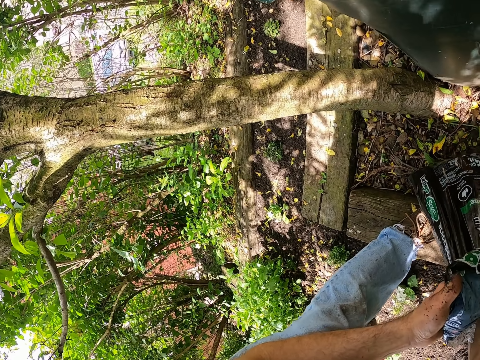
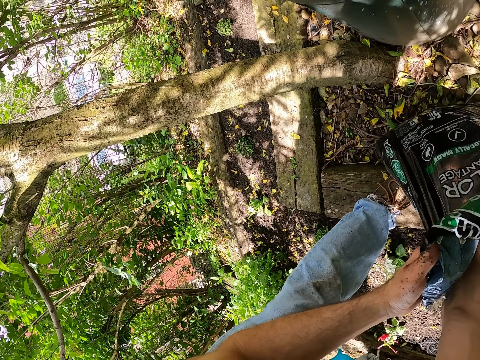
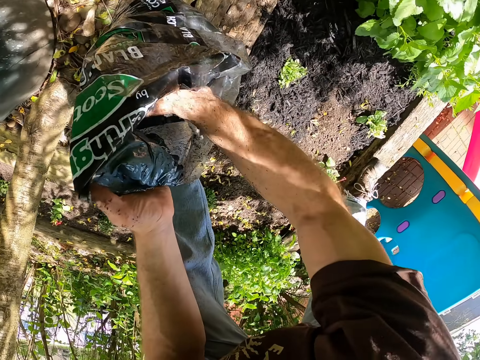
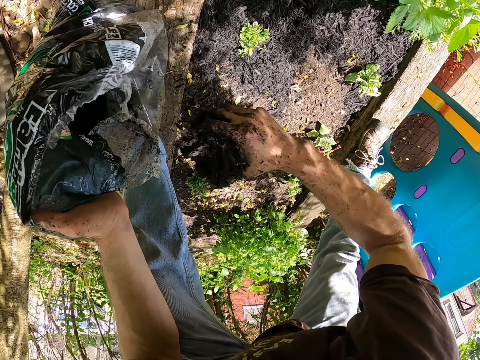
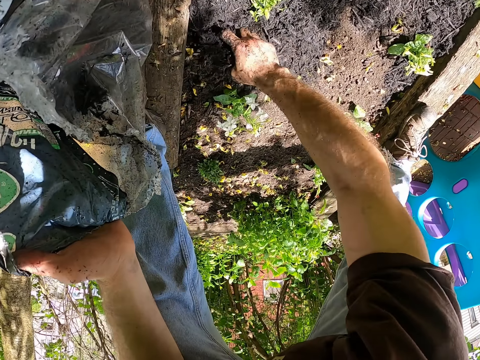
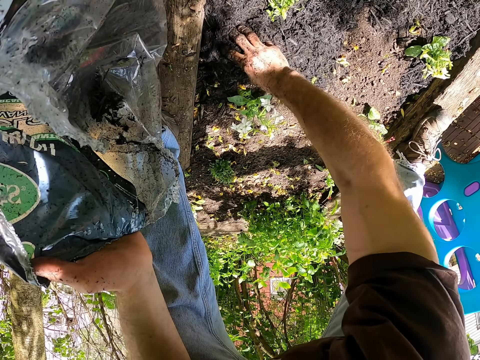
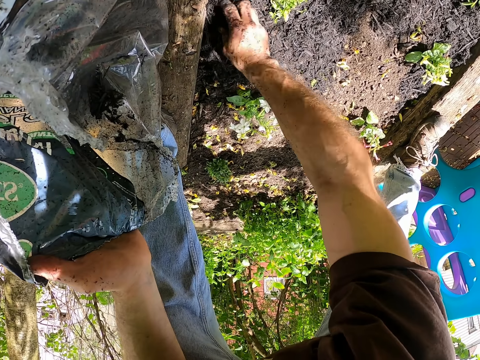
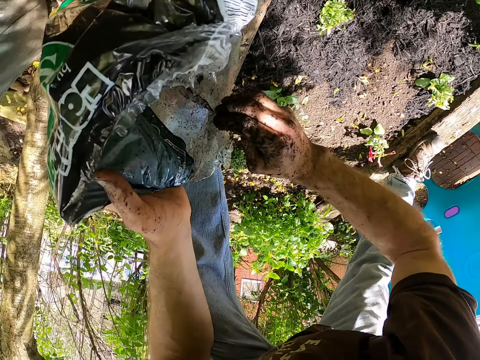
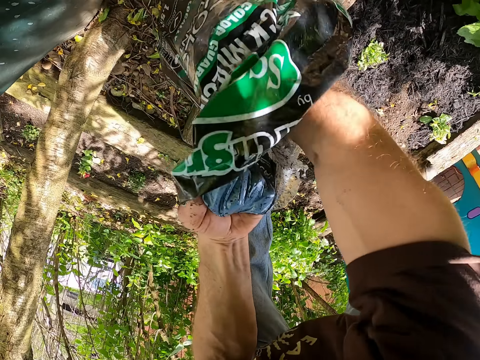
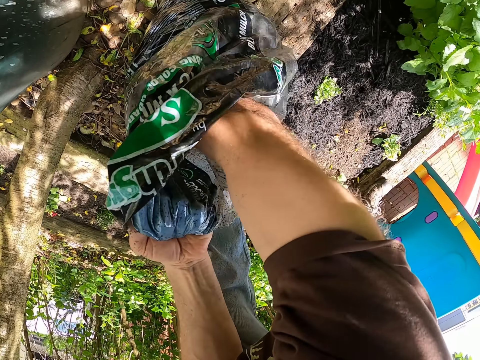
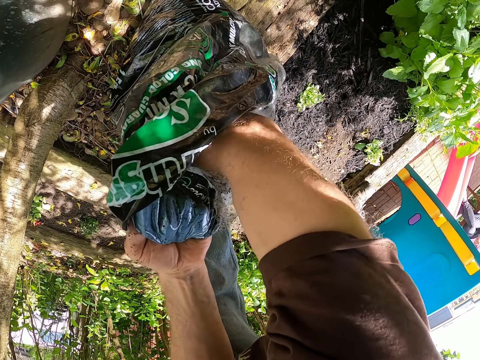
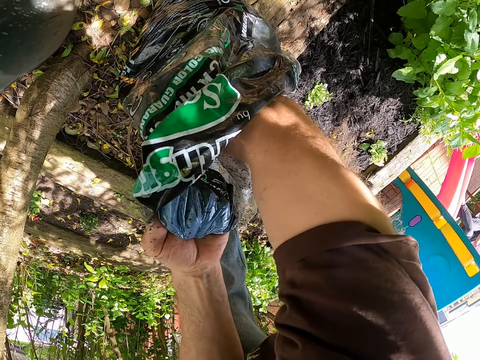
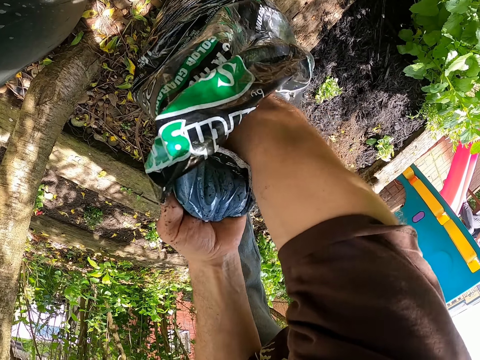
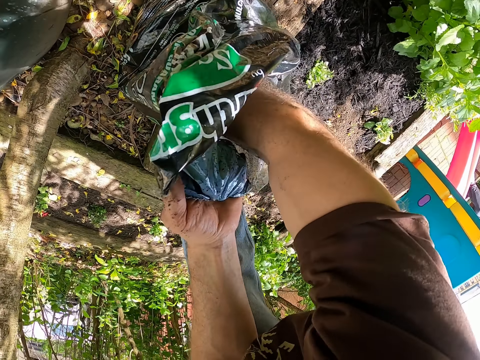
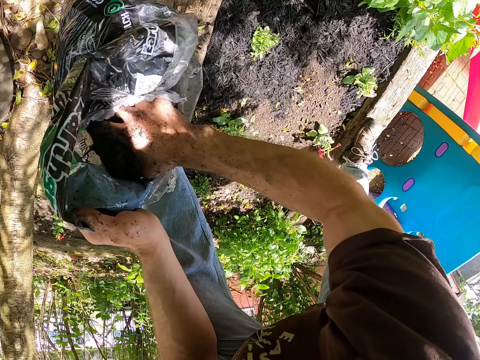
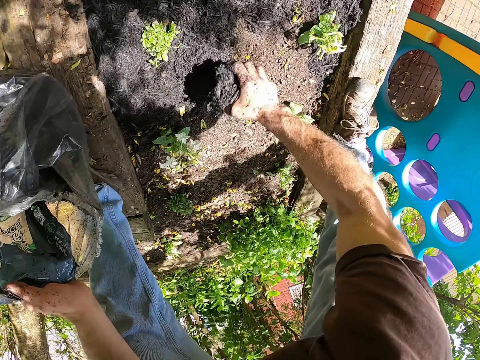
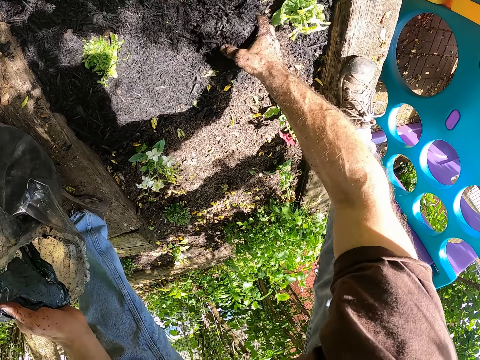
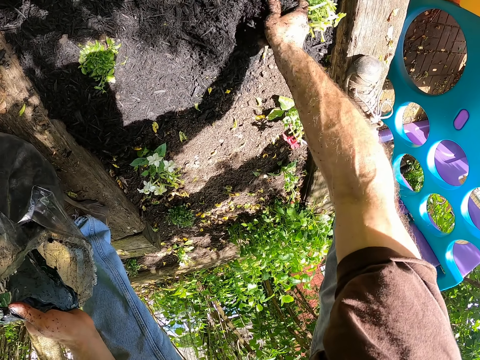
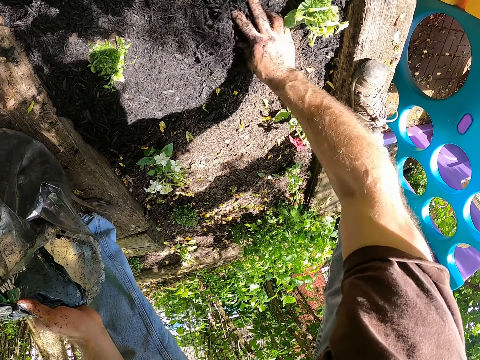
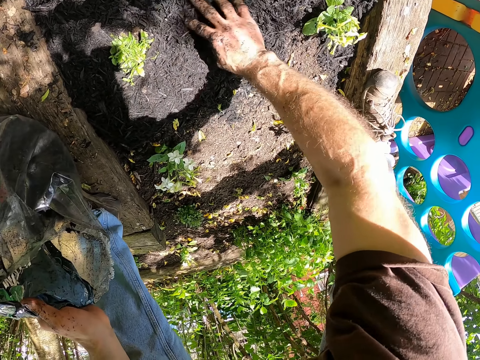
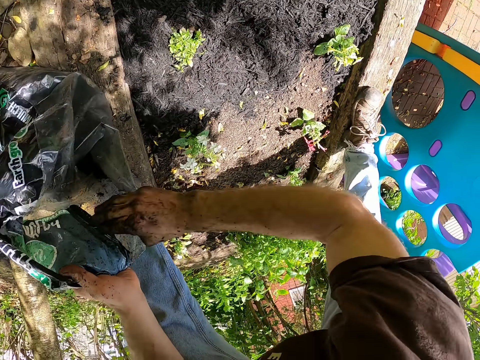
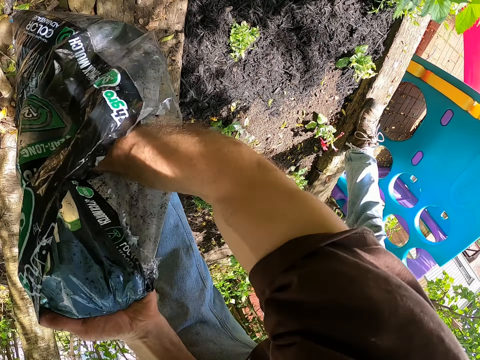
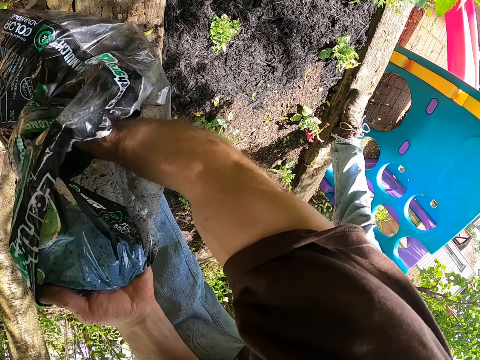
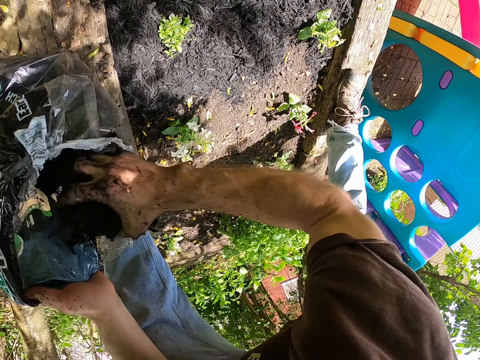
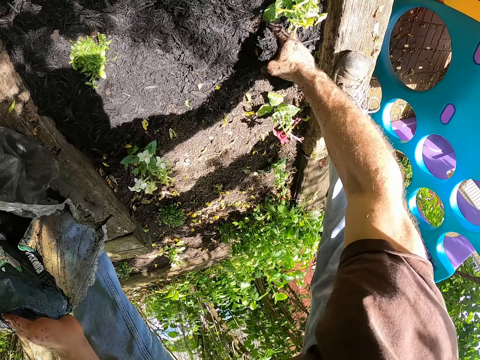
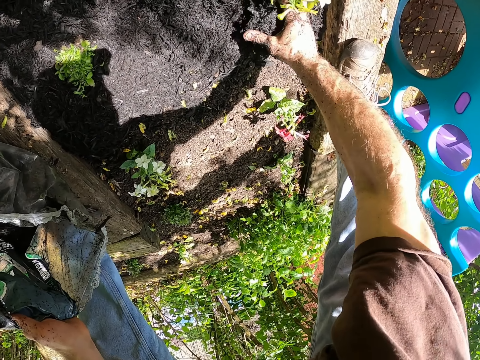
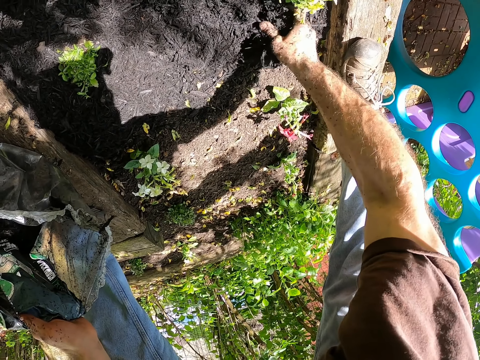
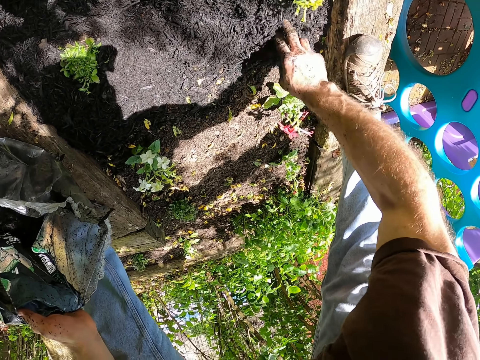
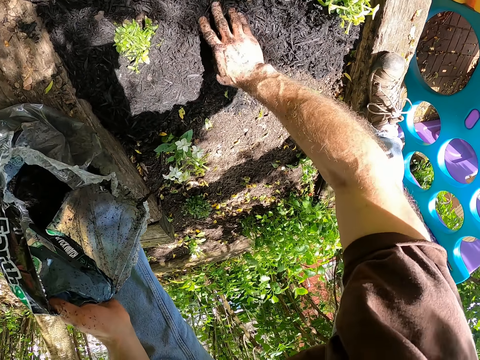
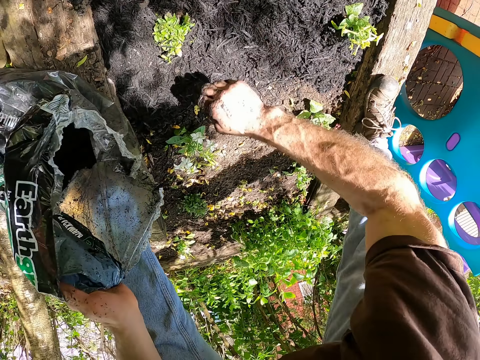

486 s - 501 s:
The camera wearer picks mulch from the bag with his right hand. He mulches some plants on the soil bed with his right hand. He picks the black mulch from the bag with his right hand. He mulches some plants on the soil bed with his right hand. He picks the black mulch from the bag with his right hand. He mulches some plants on the soil bed with his right hand.

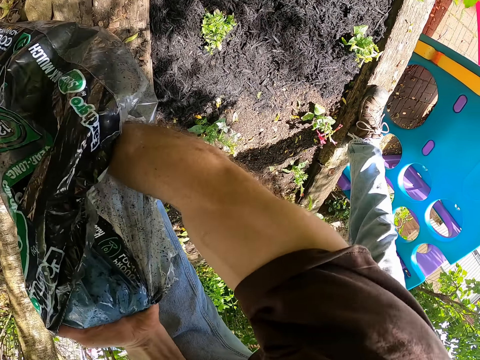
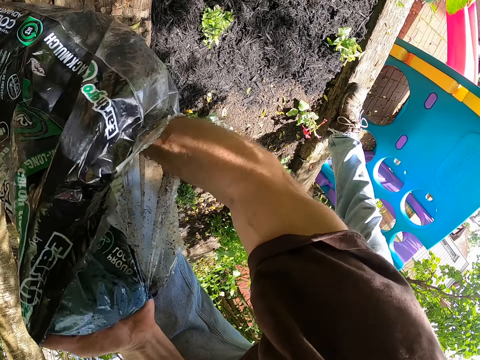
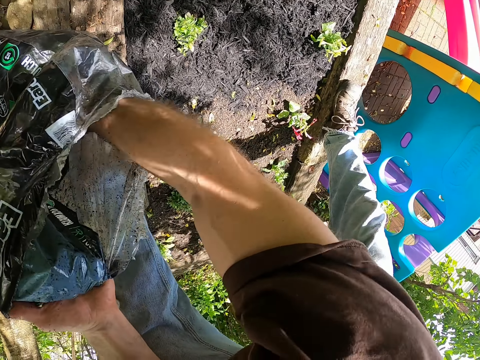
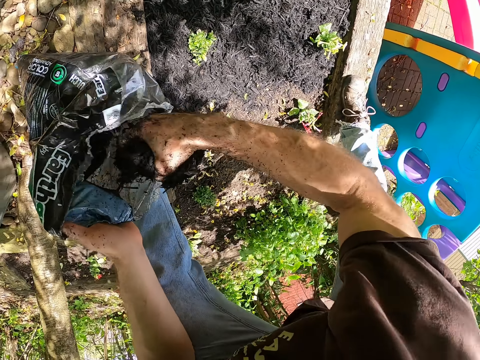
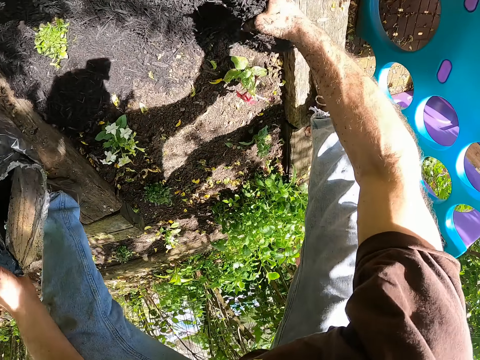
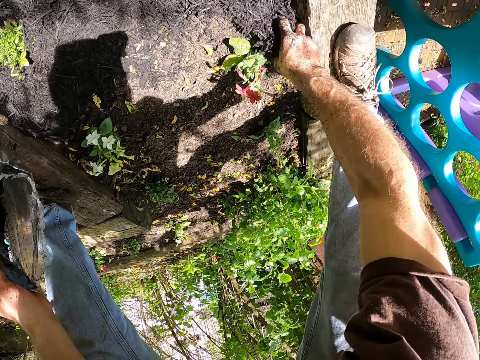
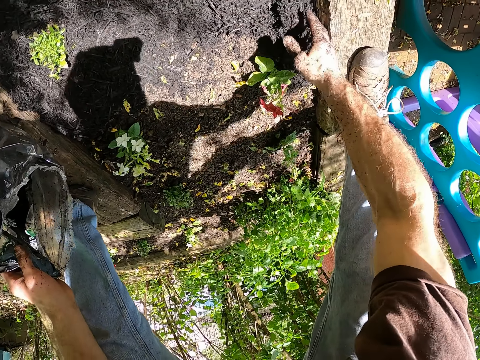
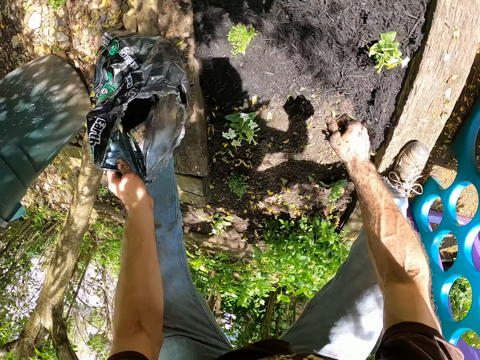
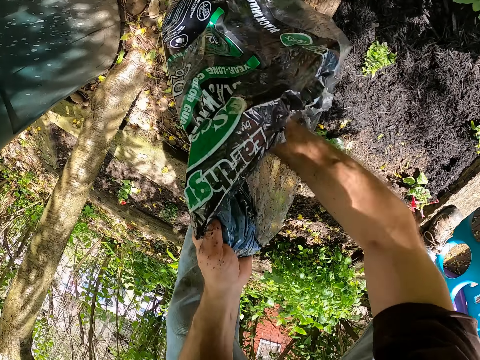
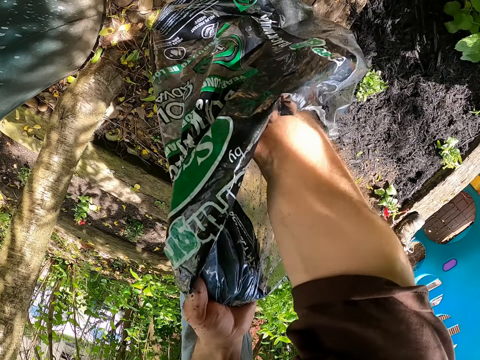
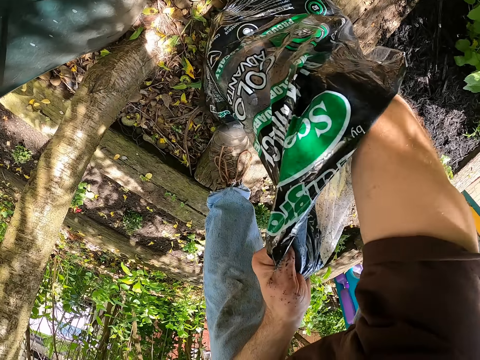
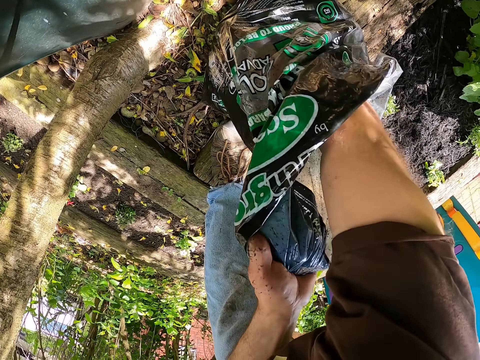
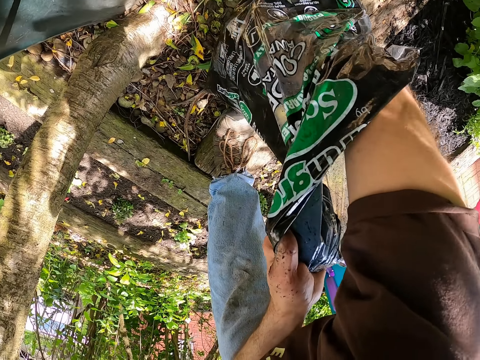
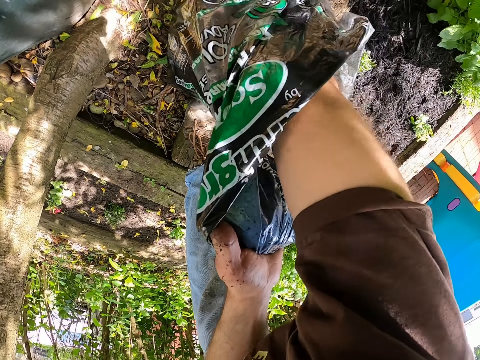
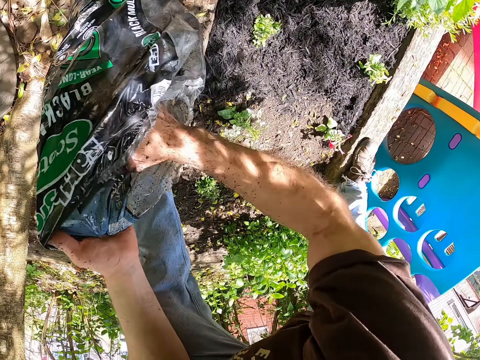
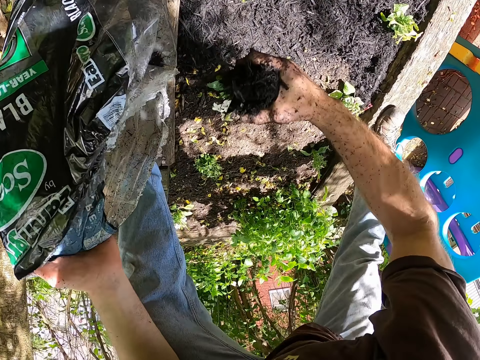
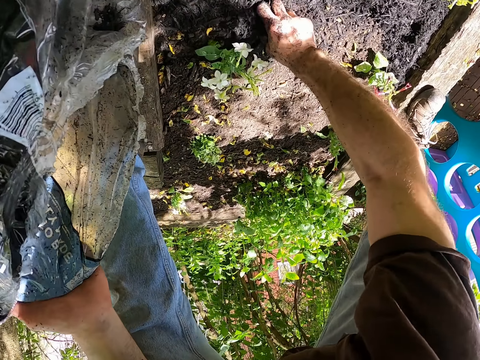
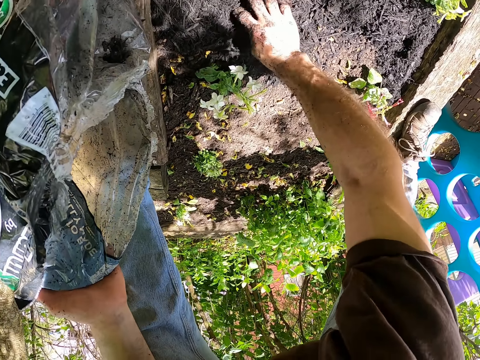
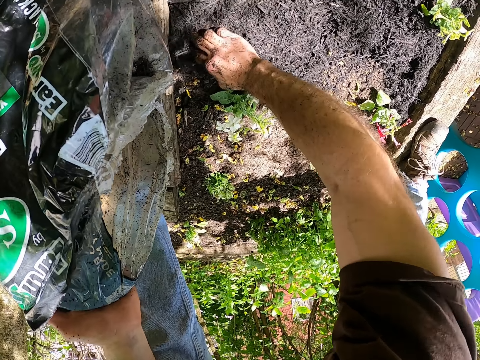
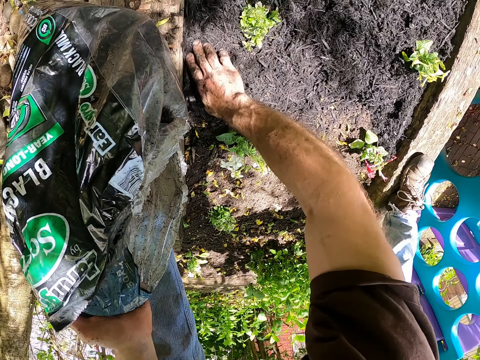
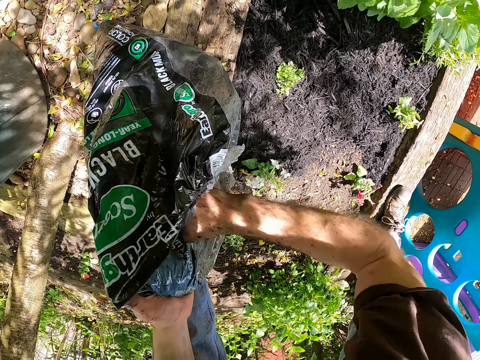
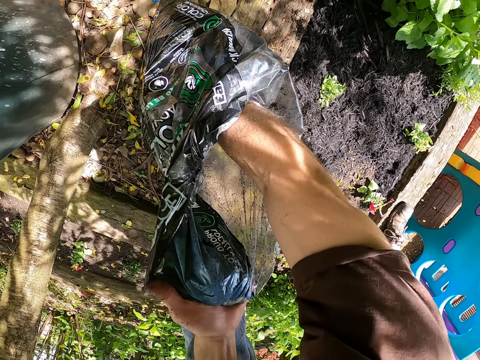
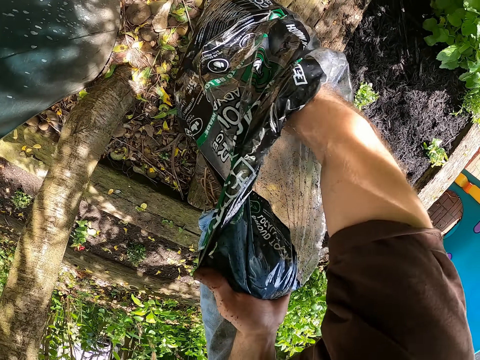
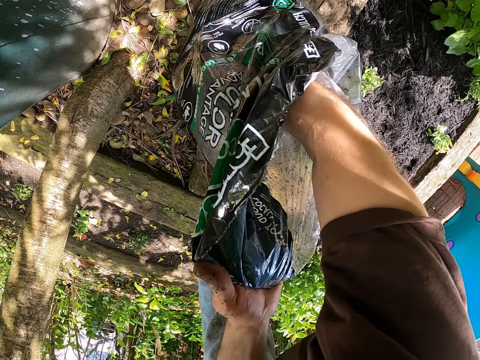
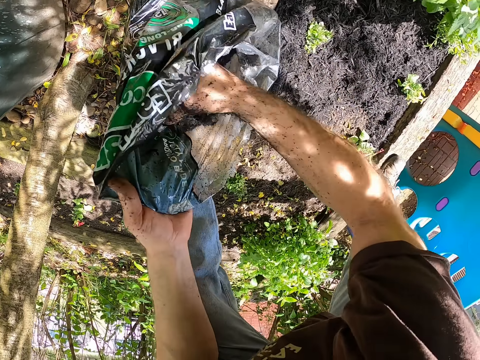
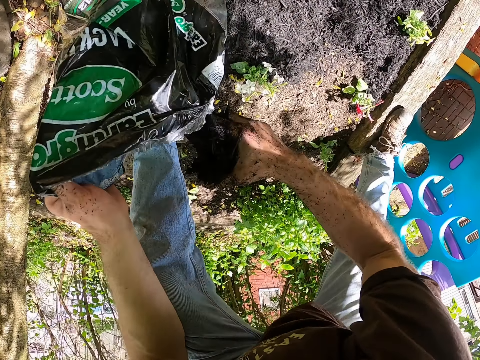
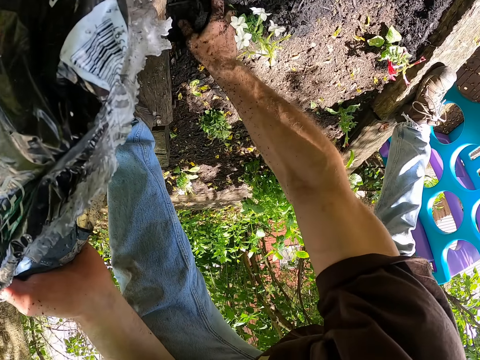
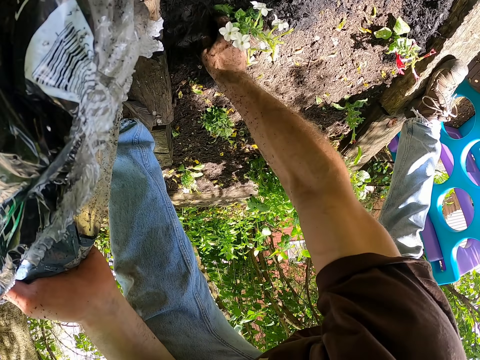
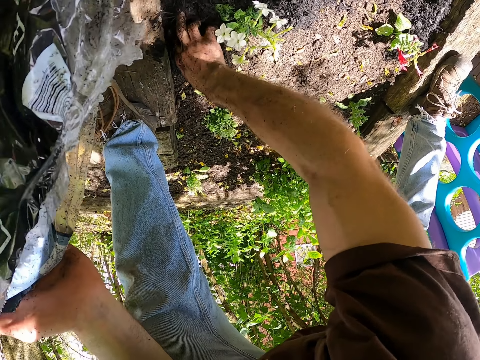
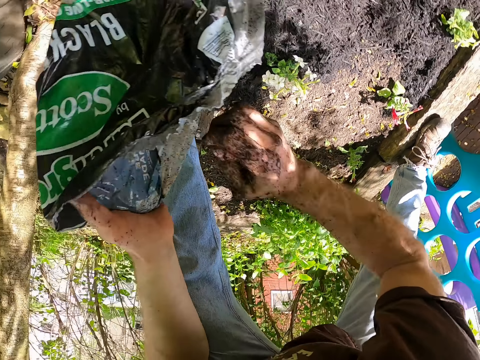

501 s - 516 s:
The camera wearer picks the black mulch from the bag with his right hand. He mulches some plants on the soil bed with his right hand. He picks the black mulch from the bag with his right hand. He mulches some plants on the soil bed with his right hand. He picks the black mulch from the bag with his right hand. He mulches some plants on the soil bed with his right hand.
